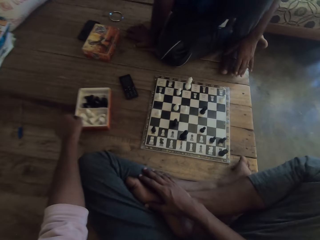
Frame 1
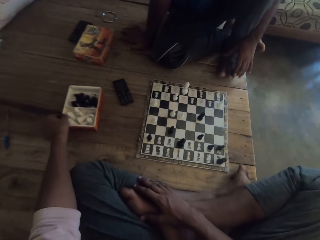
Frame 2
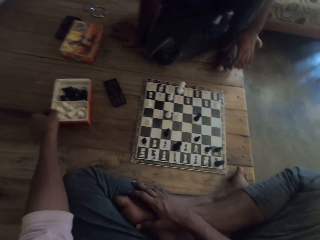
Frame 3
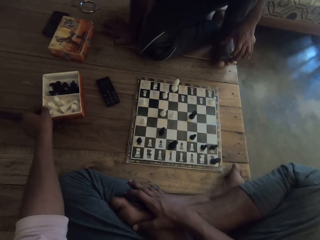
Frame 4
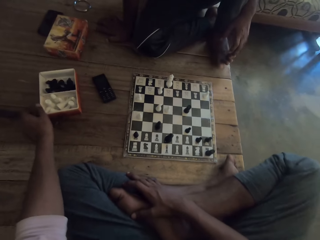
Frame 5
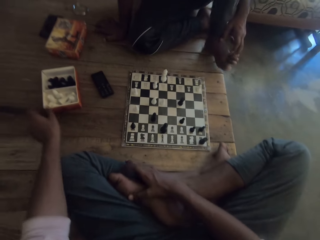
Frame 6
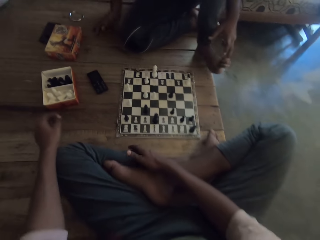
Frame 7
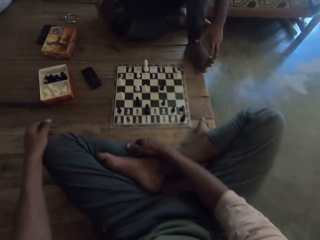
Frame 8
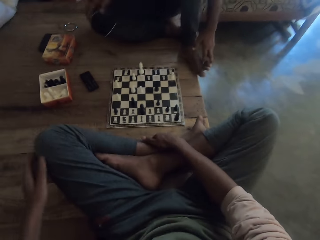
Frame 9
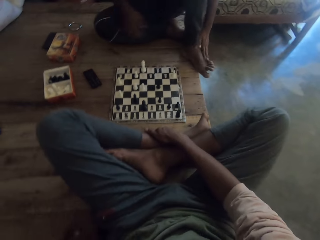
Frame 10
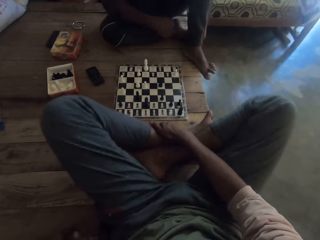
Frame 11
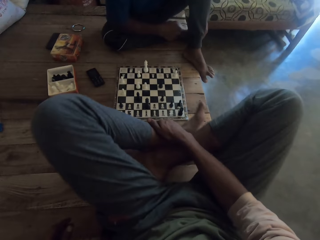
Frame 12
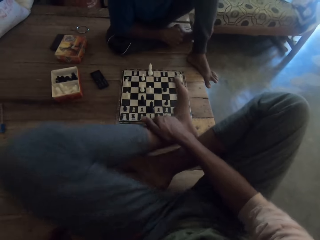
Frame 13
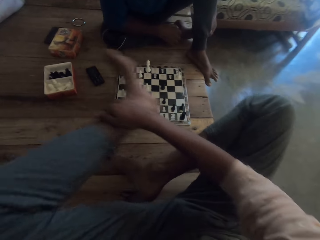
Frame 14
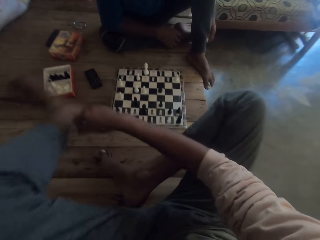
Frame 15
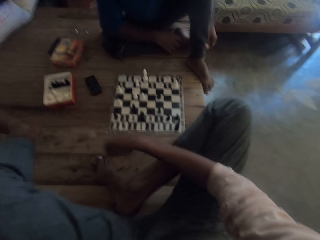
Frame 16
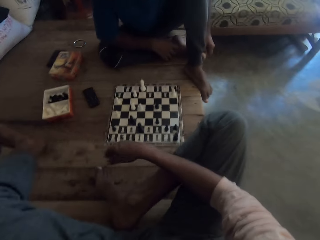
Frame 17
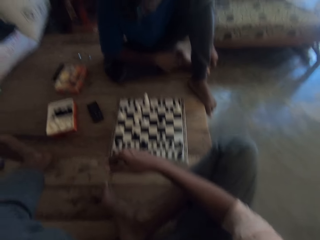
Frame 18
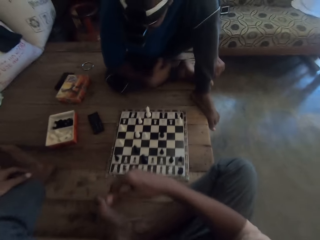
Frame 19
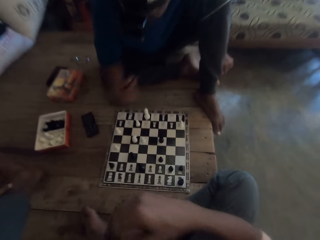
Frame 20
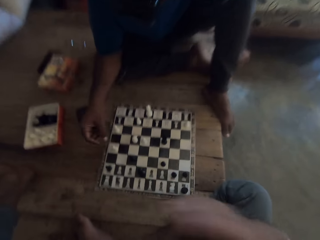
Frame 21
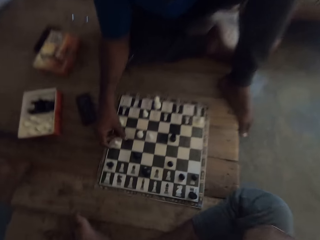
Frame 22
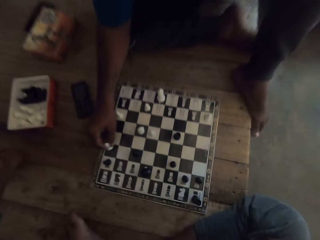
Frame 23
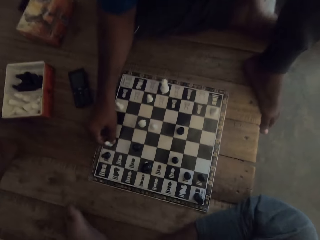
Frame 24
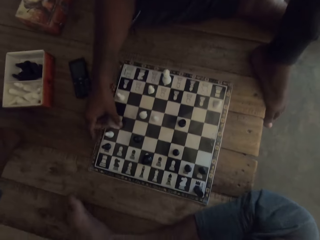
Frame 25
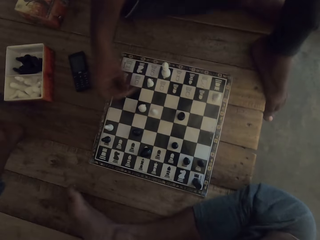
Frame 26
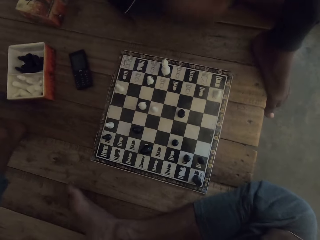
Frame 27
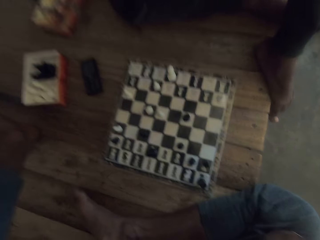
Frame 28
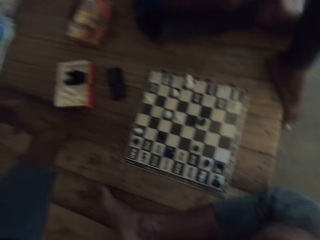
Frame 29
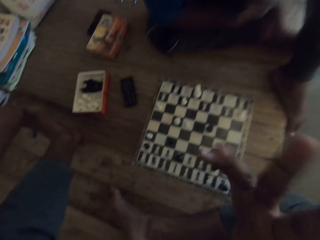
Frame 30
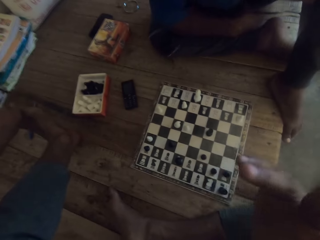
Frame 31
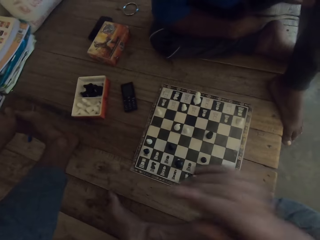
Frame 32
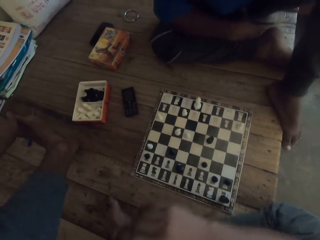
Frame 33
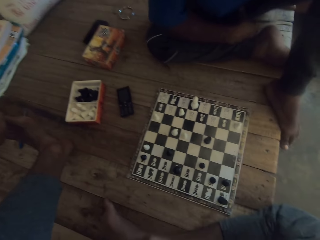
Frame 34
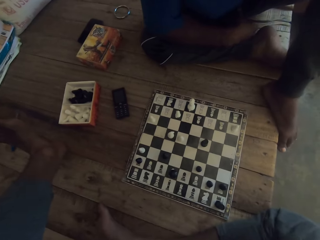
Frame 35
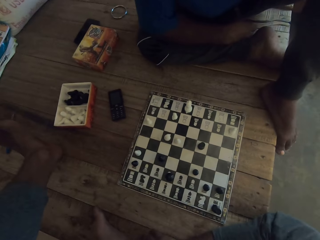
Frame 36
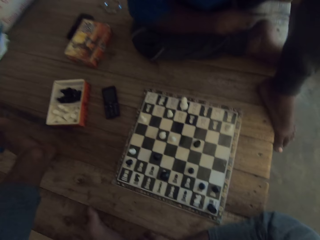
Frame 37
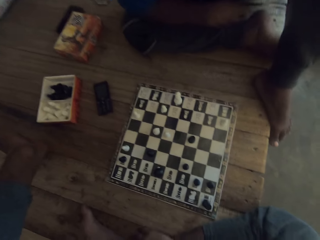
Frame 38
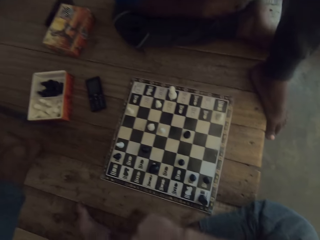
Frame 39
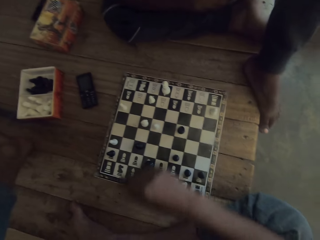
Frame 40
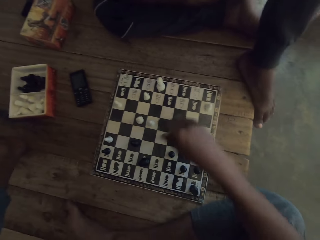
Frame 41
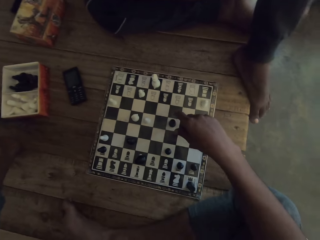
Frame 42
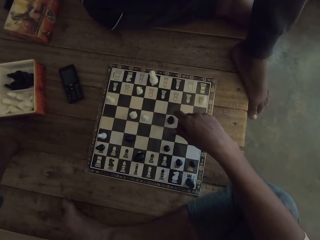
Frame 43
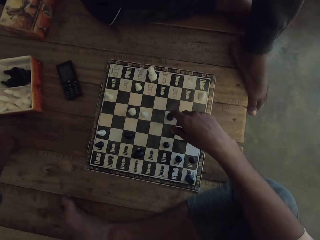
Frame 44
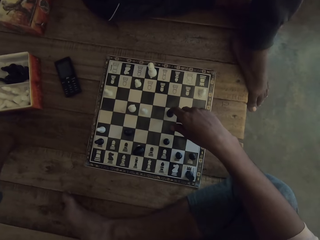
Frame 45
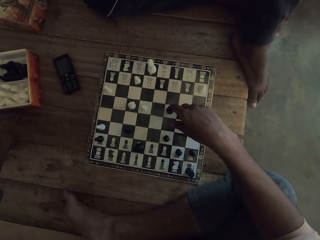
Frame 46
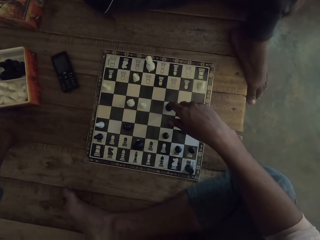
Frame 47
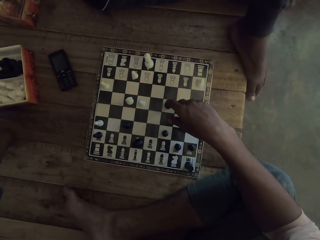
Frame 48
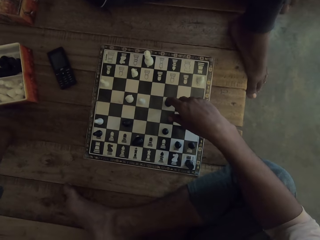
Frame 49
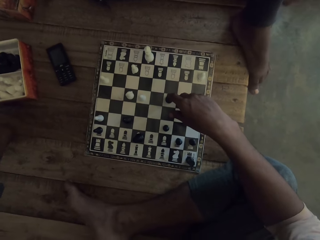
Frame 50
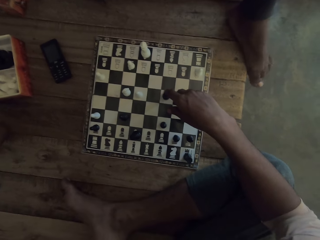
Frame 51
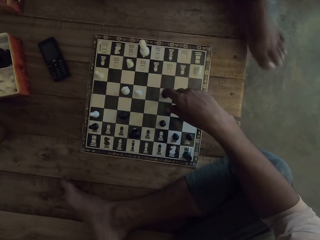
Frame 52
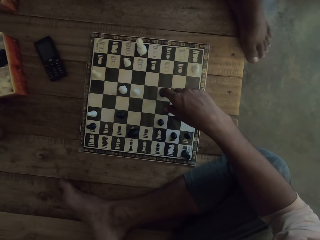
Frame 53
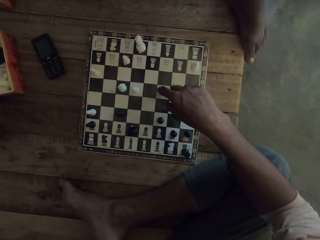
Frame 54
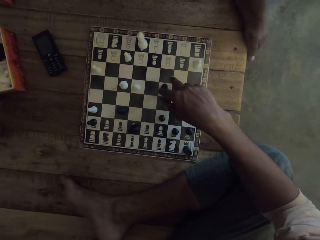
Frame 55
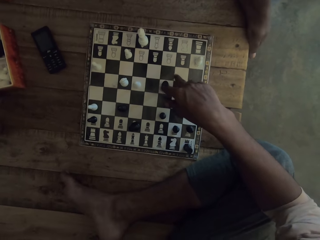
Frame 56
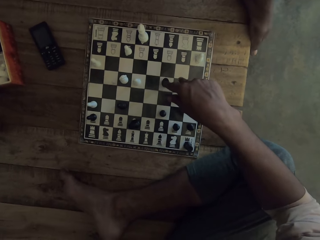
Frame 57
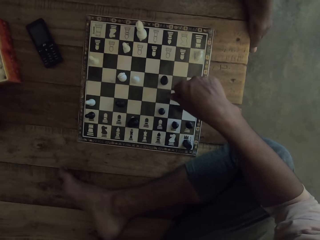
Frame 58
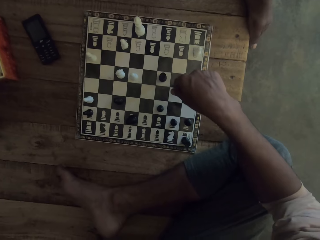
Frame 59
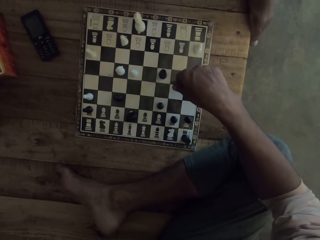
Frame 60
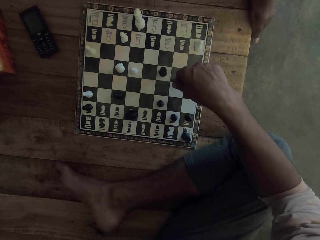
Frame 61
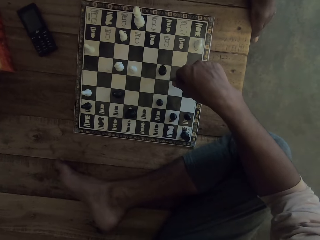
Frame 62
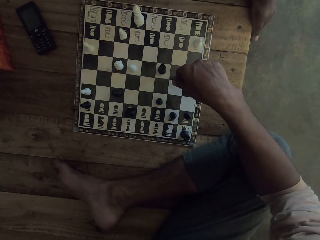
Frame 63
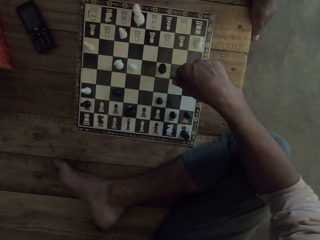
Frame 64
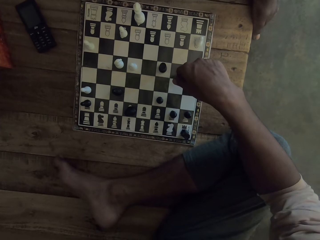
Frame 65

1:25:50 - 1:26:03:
The camera wearer moves the chess box with his left hand. He stretches his leg. A man moves a white pawn on the chess board. The man plays chess. The camera wearer hangs his hand on the chess board.

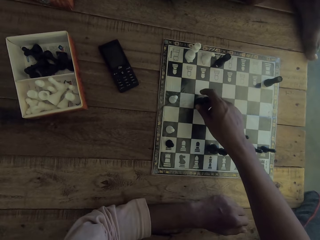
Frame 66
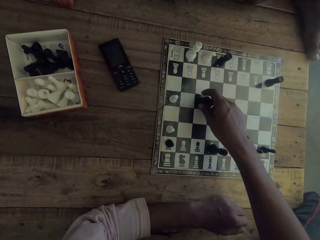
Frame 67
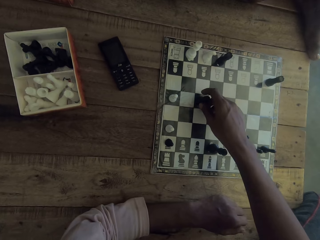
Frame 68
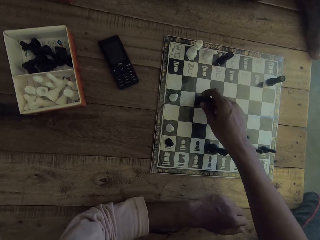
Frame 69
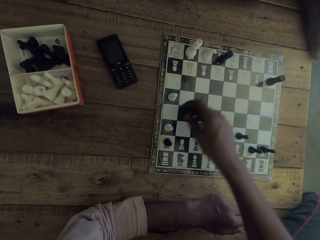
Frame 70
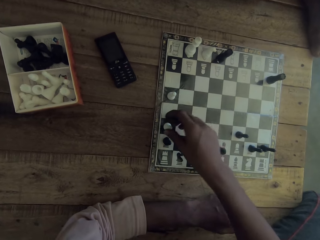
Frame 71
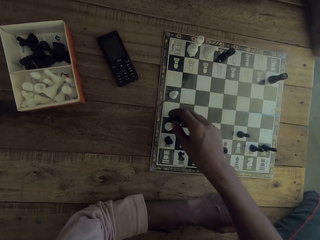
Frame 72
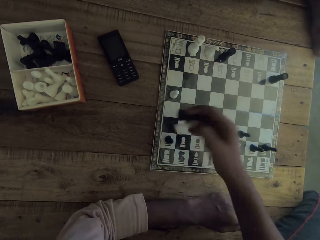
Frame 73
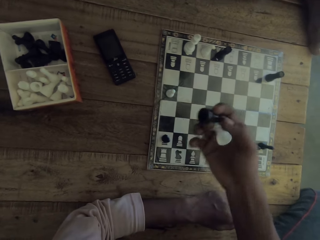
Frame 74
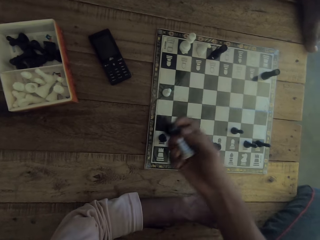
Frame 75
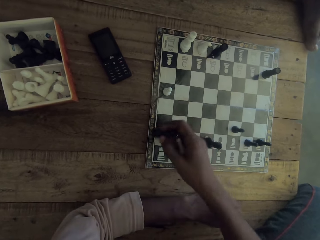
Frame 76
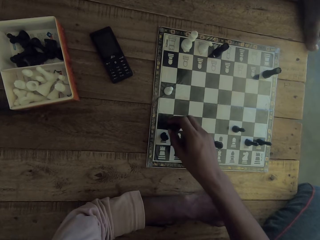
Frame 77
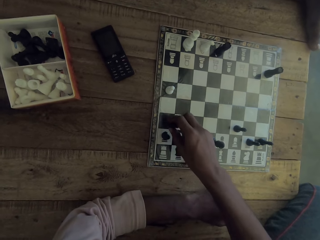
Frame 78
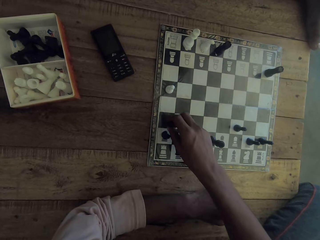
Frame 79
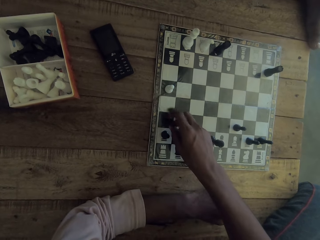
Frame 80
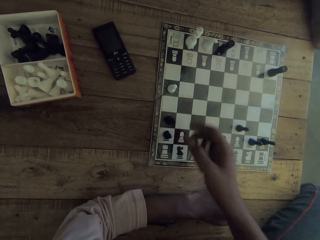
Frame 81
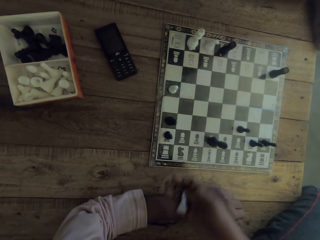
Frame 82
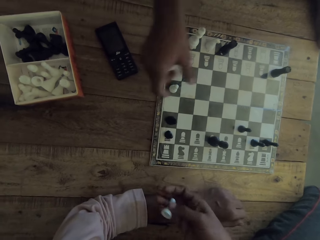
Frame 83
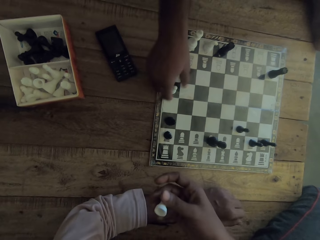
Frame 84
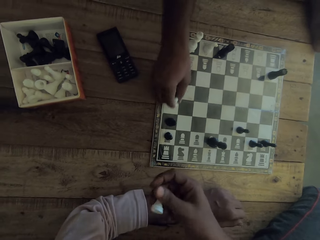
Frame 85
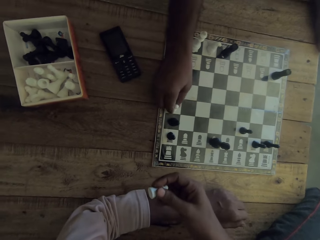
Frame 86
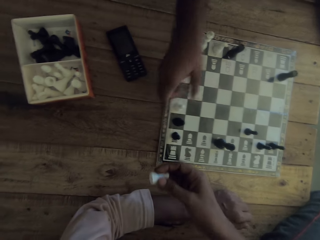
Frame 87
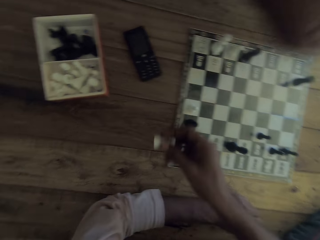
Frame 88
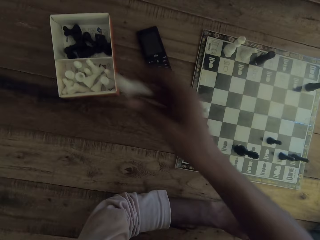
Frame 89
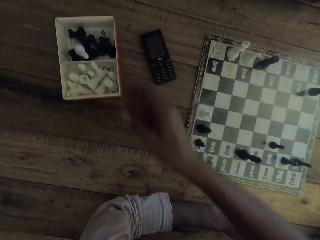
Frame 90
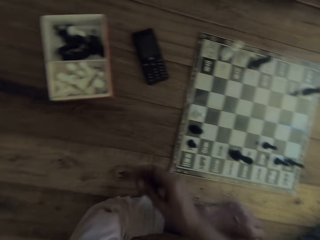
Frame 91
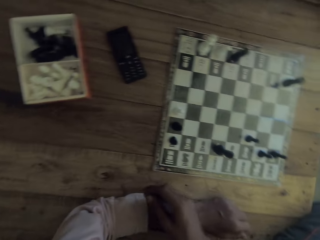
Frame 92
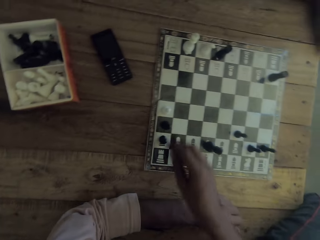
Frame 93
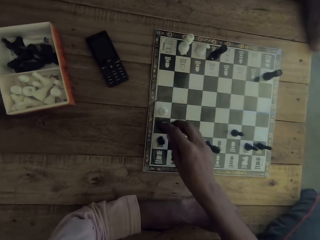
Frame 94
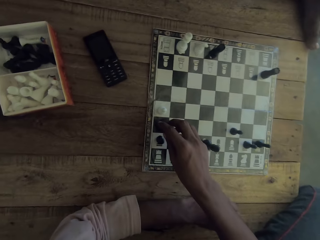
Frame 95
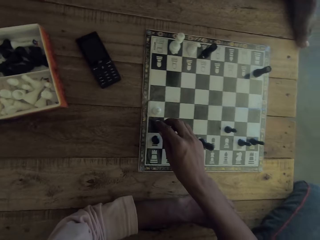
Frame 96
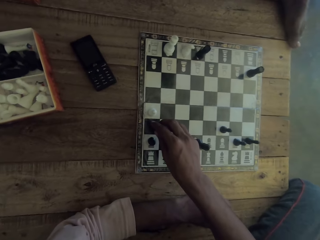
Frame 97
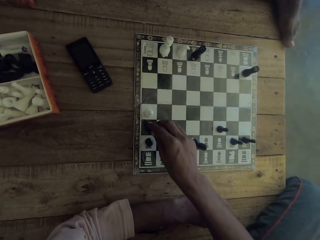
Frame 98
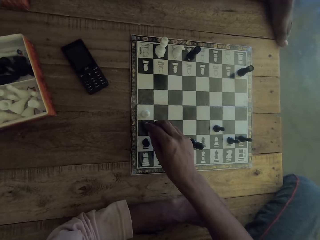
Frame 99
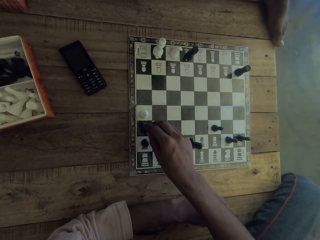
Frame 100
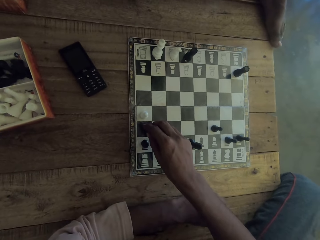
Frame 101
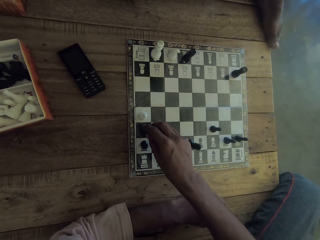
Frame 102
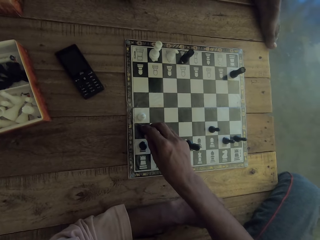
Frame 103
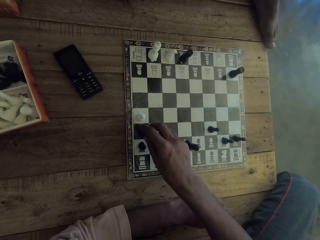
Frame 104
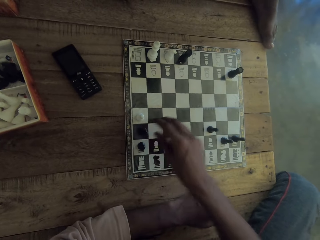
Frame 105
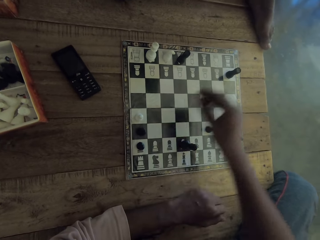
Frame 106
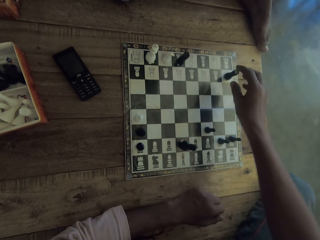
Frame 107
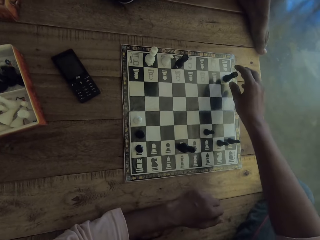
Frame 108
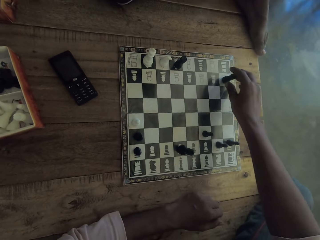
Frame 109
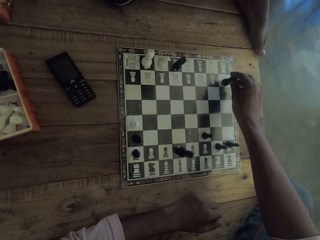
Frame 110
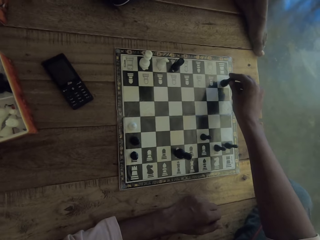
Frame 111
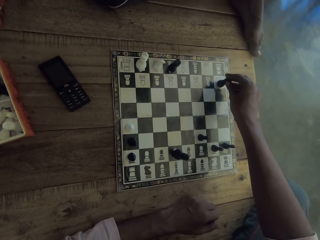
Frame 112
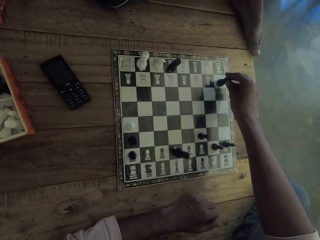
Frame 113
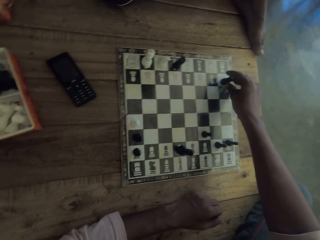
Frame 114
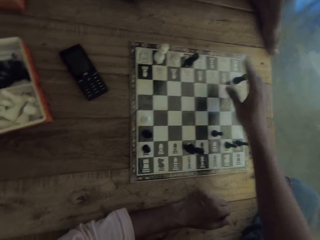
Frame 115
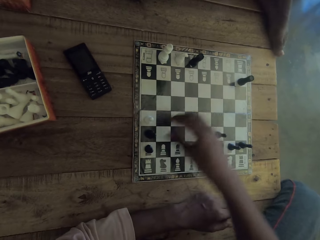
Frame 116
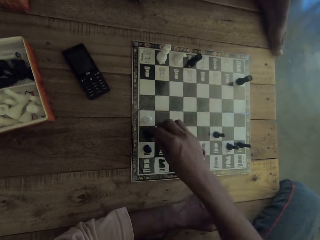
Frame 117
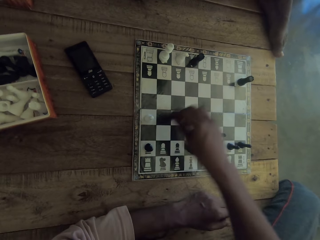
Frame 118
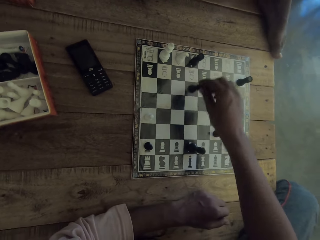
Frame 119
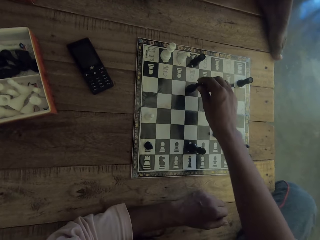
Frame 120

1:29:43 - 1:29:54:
The camera wearer moves a chess piece on a chessboard with a hand. They pick up a chess piece from the chessboard with a hand, put down the chess piece on the chessboard with a hand, and throw the chess piece into a box. A man moves a chess piece on the chessboard on a table. The camera wearer holds a chess piece with a hand and puts down the chess piece in the box on the table. They move a chess piece on the chessboard with a hand. The man looks at the chessboard on the table. The camera wearer touches a chess piece on the chessboard. They hold a chess piece on the chessboard with a hand. They touch a chess piece on the chessboard. They move a chess piece on the chessboard.
